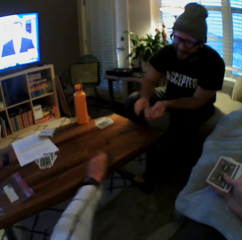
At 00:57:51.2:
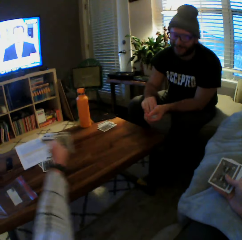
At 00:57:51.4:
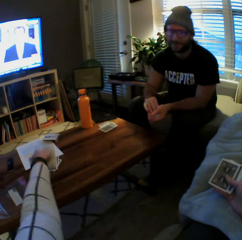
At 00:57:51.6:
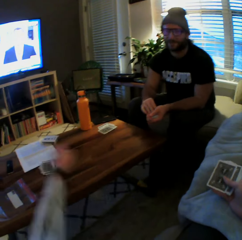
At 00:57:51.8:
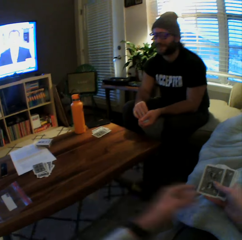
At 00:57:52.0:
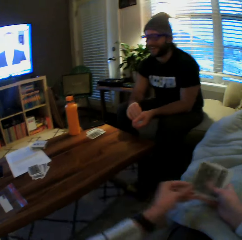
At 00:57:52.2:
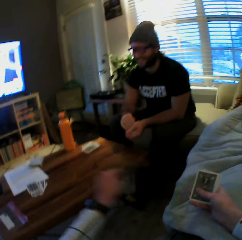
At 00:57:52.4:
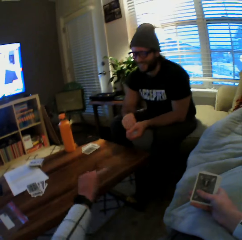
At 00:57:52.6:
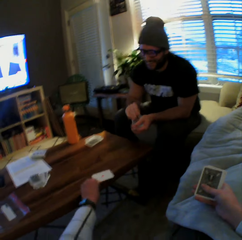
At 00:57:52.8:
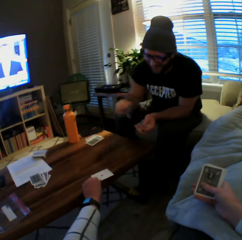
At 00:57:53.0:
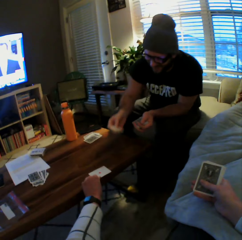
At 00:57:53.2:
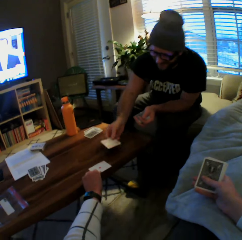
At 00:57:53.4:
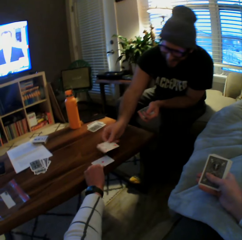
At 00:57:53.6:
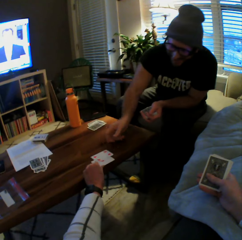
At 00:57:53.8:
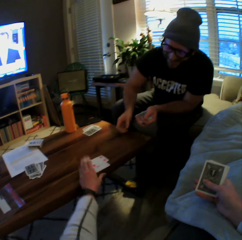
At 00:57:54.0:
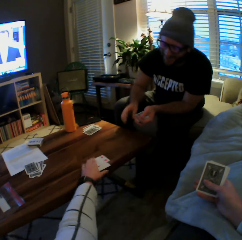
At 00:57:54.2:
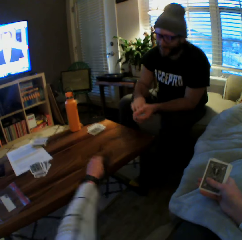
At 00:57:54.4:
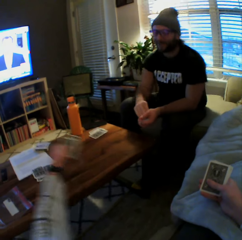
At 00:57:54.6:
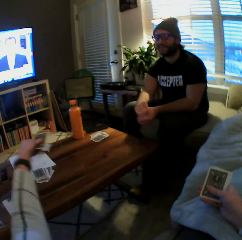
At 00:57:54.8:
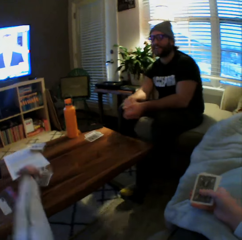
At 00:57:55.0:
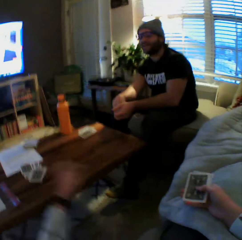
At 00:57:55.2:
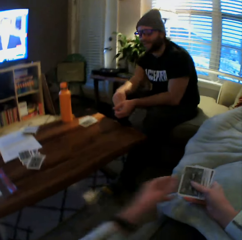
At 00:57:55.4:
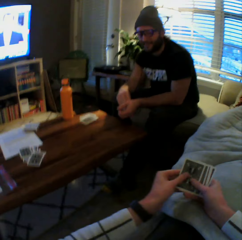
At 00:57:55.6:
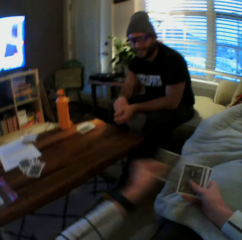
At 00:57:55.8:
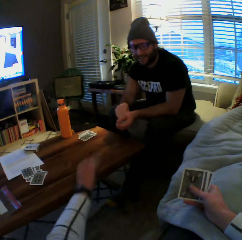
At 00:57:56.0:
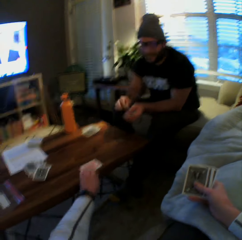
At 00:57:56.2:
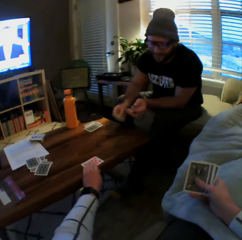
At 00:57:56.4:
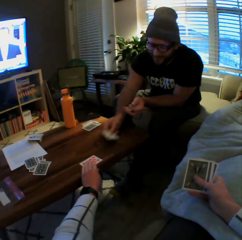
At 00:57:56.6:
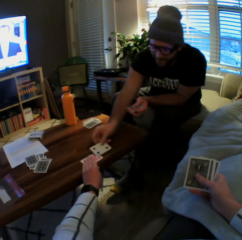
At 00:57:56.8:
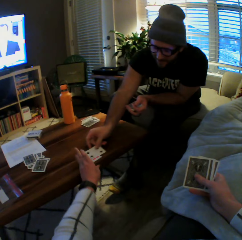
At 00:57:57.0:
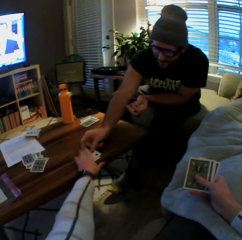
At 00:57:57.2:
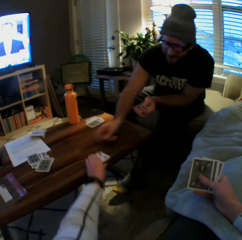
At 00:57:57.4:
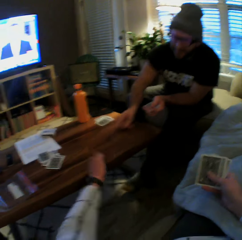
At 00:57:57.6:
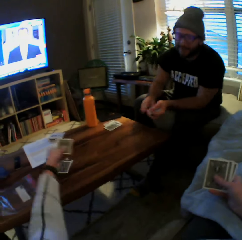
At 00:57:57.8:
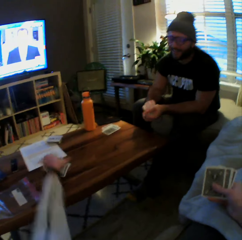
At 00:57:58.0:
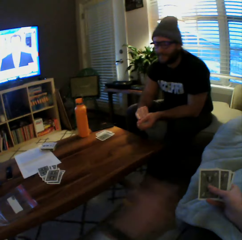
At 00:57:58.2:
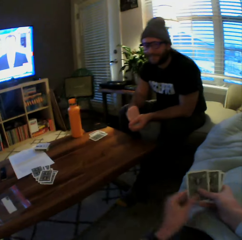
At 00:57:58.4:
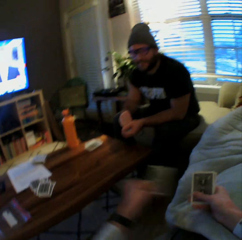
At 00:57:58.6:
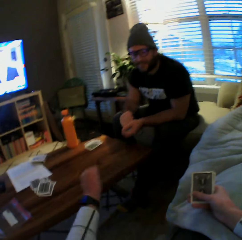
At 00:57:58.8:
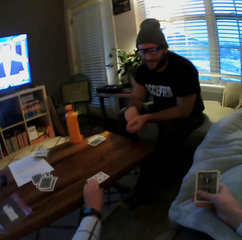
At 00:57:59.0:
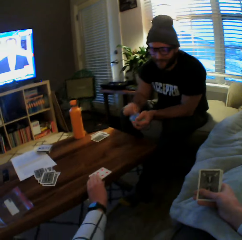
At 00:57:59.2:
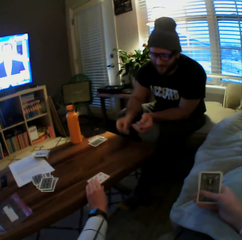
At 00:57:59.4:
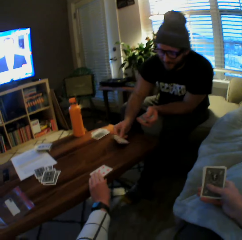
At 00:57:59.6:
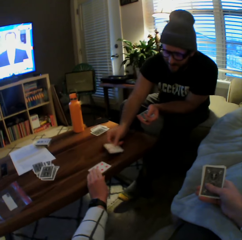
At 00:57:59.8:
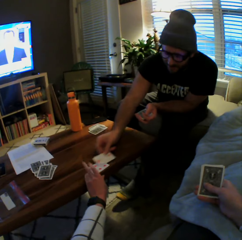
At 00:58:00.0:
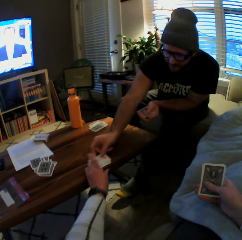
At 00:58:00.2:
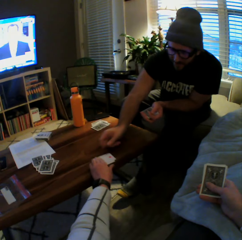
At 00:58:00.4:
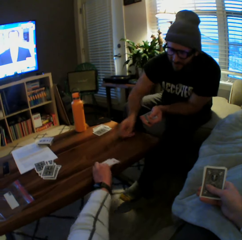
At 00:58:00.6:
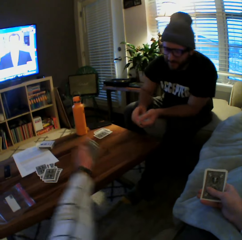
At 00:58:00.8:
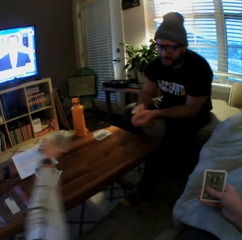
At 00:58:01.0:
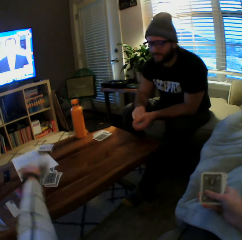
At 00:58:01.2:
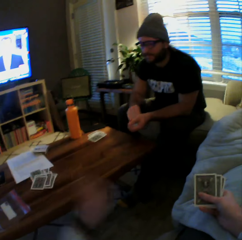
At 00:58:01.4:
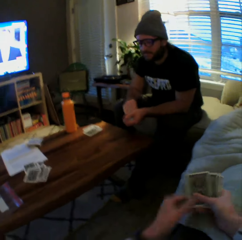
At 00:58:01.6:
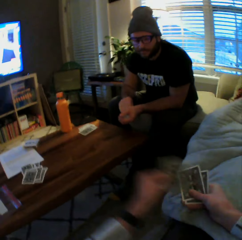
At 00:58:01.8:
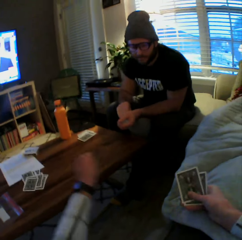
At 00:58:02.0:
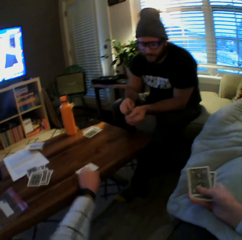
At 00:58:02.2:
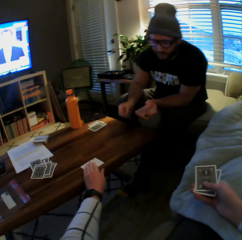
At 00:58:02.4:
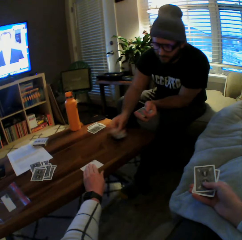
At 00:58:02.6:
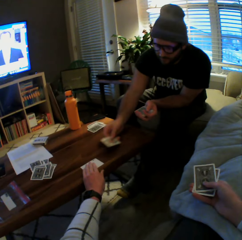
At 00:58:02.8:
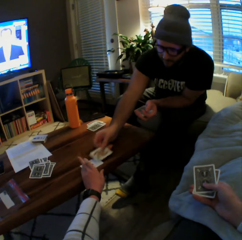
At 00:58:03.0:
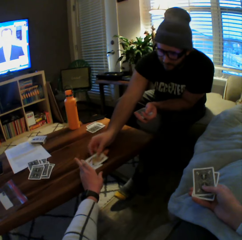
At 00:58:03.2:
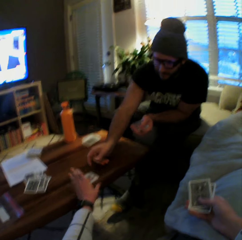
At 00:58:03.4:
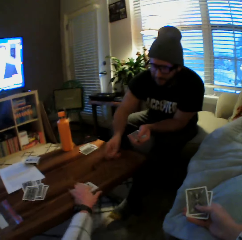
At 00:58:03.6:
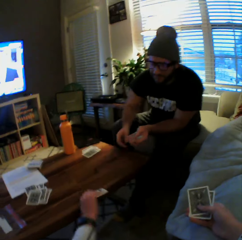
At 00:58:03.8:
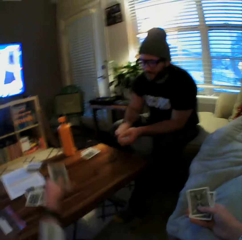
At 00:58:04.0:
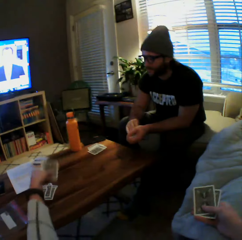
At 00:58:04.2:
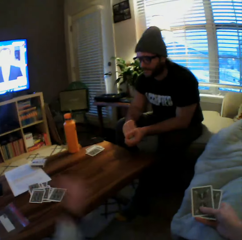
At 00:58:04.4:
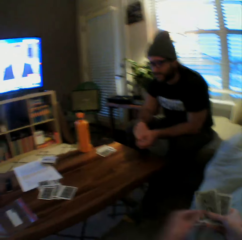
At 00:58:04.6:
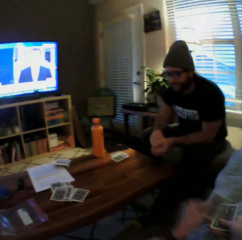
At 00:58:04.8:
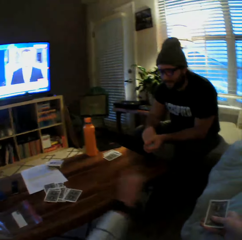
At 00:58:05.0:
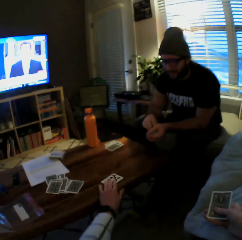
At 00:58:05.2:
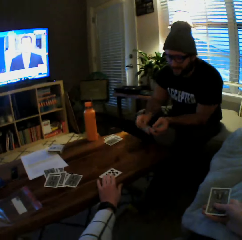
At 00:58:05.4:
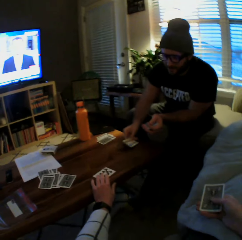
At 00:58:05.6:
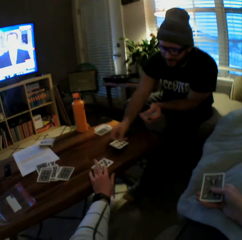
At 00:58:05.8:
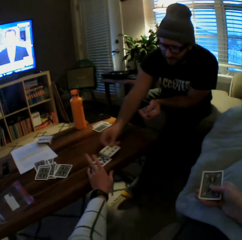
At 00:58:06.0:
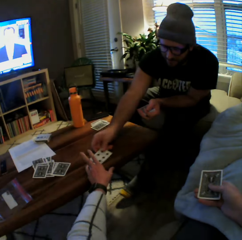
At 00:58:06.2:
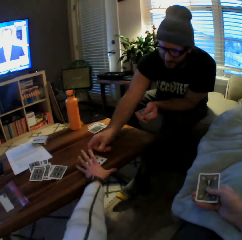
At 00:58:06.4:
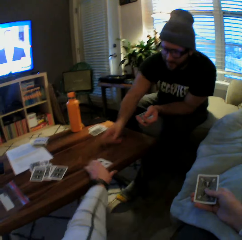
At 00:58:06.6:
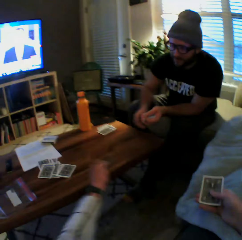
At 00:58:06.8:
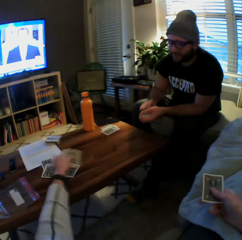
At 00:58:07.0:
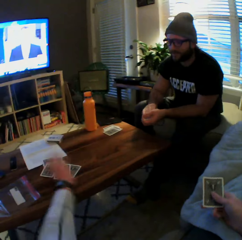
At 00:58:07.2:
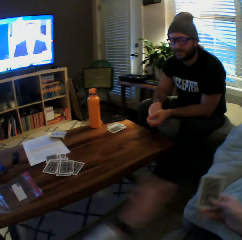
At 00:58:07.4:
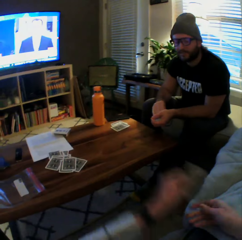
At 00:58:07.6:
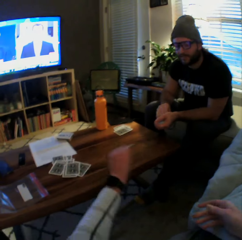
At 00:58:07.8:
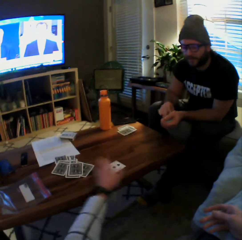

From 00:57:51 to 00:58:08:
A man plays another card on the table with his left hand. The camera wearer picks the cards from the table with her left hand, drops the cards on the table with her left hand and plays another card on the table with her left hand. The man plays another card on the table with his left hand. The camera wearer picks the cards from the table with her left hand, drops the cards on the table with her left hand and plays another card on the table with her left hand. The man plays another card on the table with his left hand. The camera wearer picks the cards from the table with her left hand, drops the cards on the table with her left hand and plays another card on the table with her left hand. The man plays another card on the table with his left hand. The camera wearer picks the cards from the table with her left hand, drops the cards on the table with her left hand and plays another card on the table with her left hand. The man plays another card on the table with his left hand. The camera wearer picks the cards from the table with her left hand and drops the cards on the table with her left hand. The man drops the cards. The camera wearer picks the cards.

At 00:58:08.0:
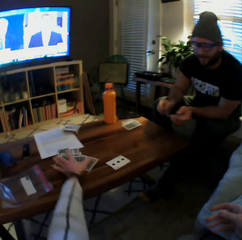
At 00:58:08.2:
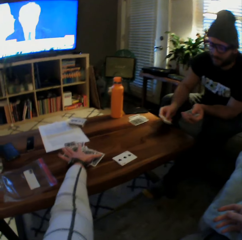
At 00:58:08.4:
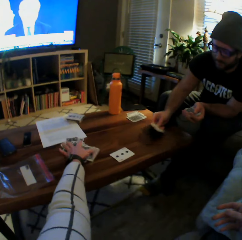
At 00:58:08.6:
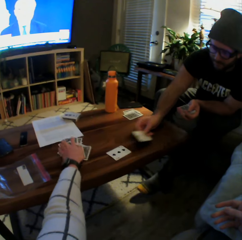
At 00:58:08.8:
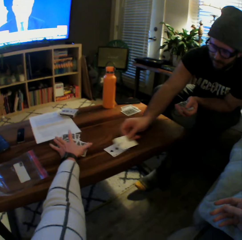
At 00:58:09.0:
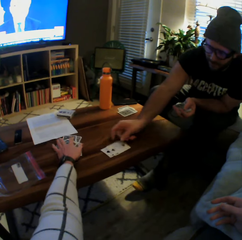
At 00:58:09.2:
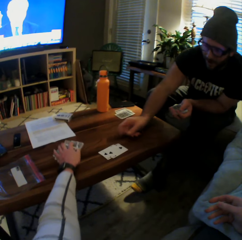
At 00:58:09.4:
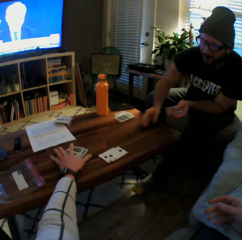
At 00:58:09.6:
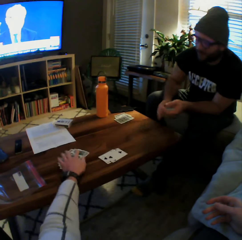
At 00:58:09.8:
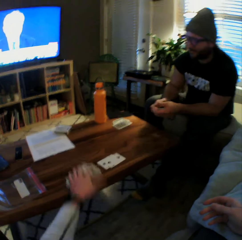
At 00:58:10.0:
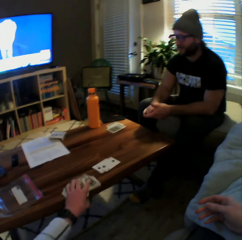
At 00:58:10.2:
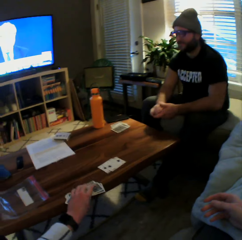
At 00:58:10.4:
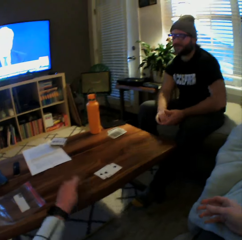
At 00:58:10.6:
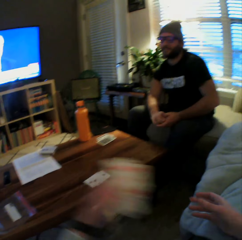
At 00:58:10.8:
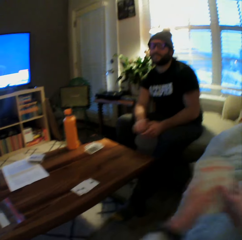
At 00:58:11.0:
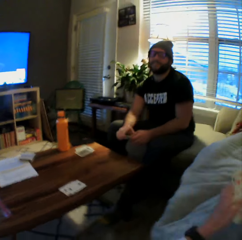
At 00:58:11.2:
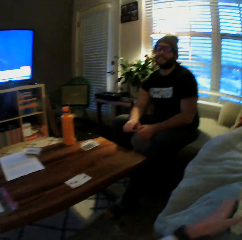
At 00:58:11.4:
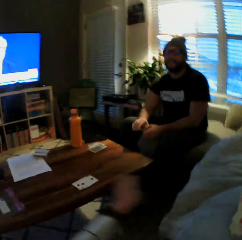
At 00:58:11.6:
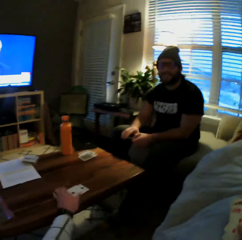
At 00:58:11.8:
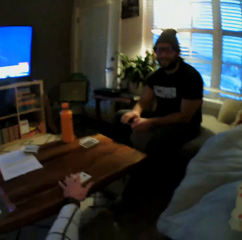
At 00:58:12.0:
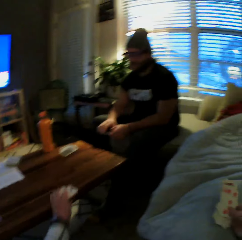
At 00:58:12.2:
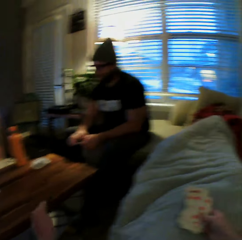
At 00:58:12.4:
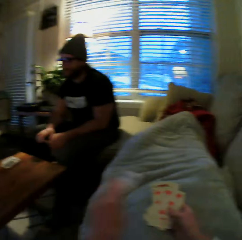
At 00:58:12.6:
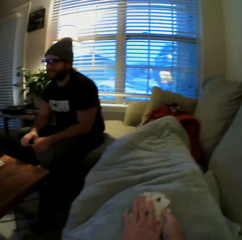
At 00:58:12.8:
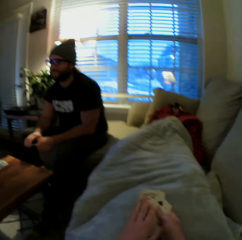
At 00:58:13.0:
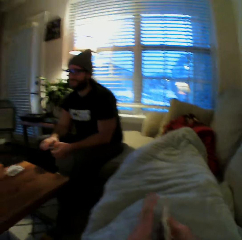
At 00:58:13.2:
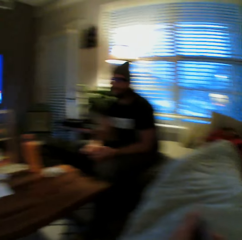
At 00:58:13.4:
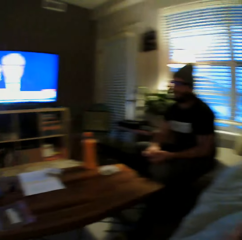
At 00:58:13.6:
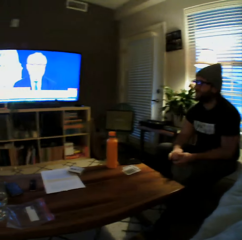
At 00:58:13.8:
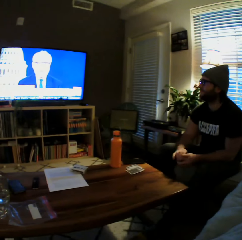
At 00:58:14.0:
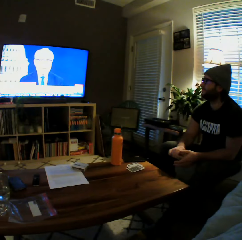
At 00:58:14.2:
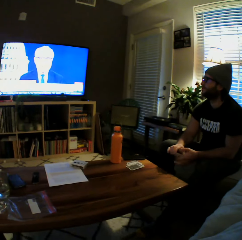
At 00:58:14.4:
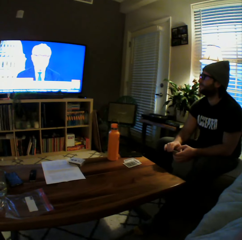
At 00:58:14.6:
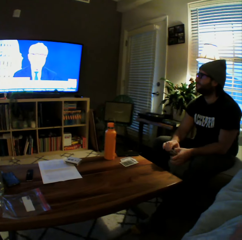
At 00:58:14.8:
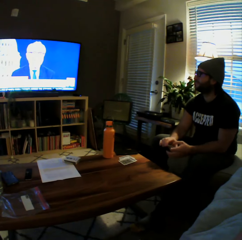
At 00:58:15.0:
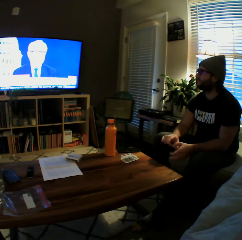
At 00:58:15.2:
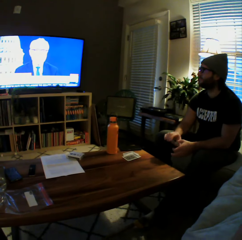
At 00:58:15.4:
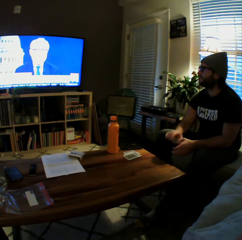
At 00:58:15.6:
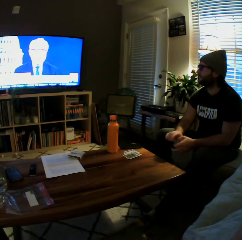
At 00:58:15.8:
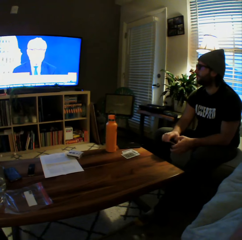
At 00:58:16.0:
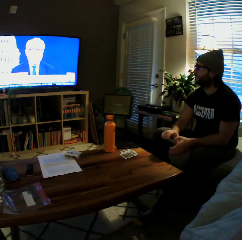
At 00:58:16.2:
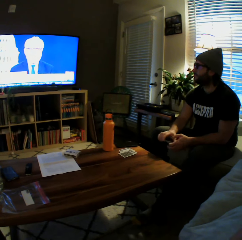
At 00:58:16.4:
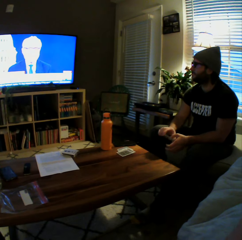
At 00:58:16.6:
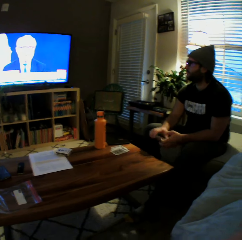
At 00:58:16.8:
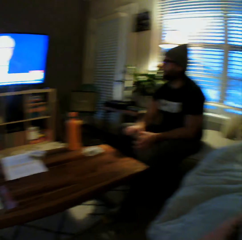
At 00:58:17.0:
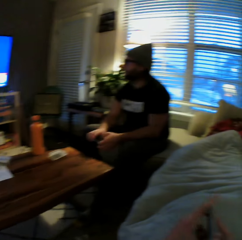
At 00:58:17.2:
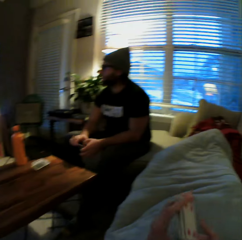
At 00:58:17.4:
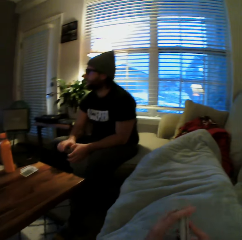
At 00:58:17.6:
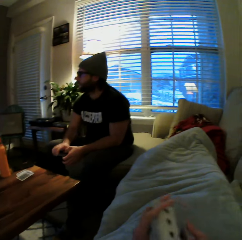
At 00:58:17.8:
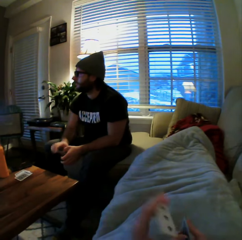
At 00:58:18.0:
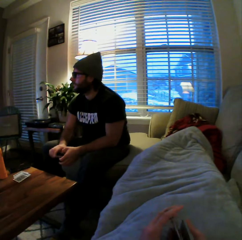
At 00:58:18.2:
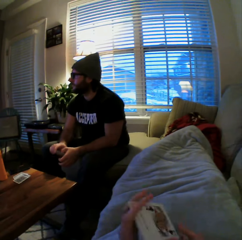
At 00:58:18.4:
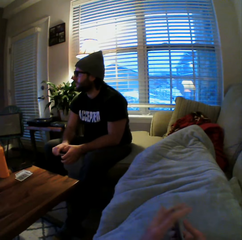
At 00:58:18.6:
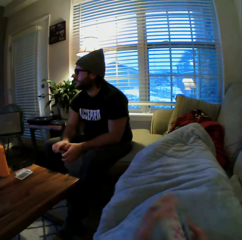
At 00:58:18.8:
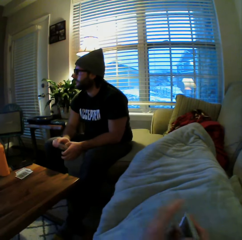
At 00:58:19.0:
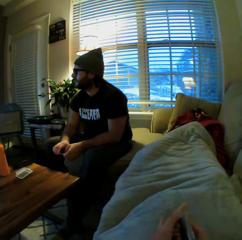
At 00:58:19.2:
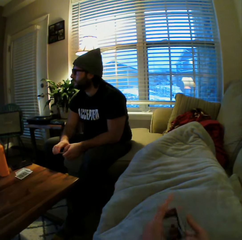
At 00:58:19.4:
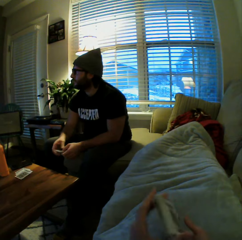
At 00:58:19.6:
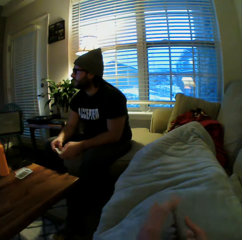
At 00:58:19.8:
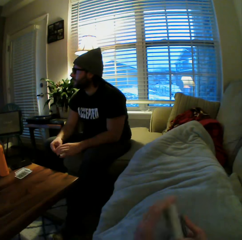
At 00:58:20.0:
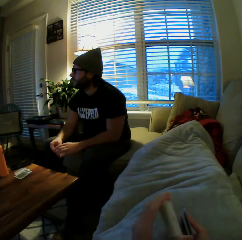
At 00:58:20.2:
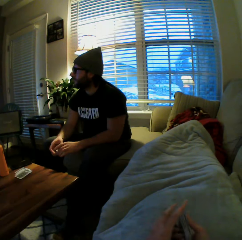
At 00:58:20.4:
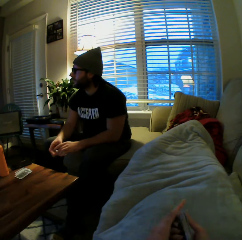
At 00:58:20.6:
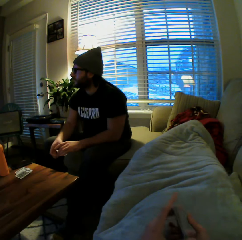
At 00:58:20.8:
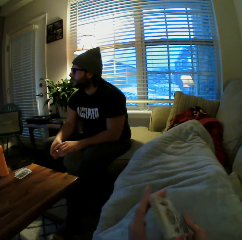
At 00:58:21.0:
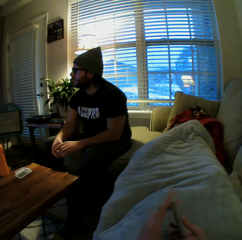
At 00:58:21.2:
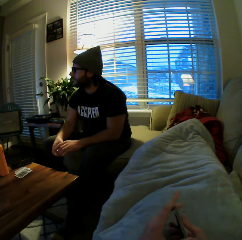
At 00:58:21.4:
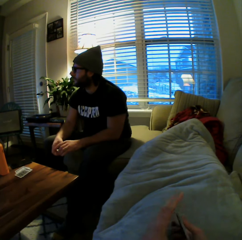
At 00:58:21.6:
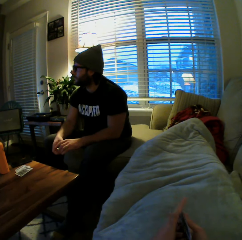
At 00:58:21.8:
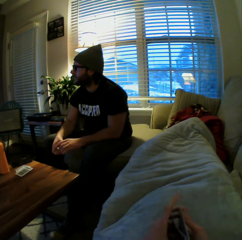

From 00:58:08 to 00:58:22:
The camera wearer plays another card on the table with her left hand. A man plays another card on the table with his left hand. The camera wearer picks the cards from the table with her left hand and transfers the cards from her left hand to her right hand. She picks the cards from the table with her left hand and transfers the cards from her left hand to her right hand. The man shuffles the cards. The camera wearer shuffles the cards in both her hands.
